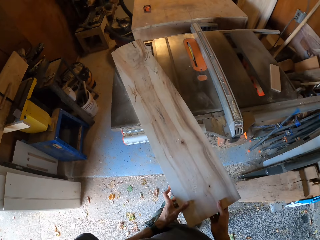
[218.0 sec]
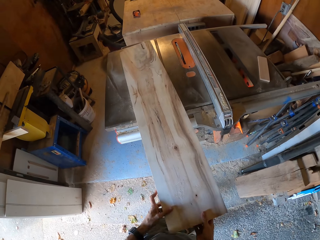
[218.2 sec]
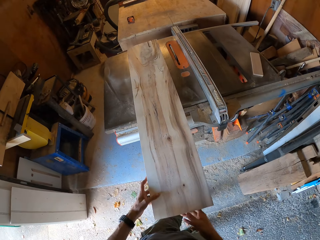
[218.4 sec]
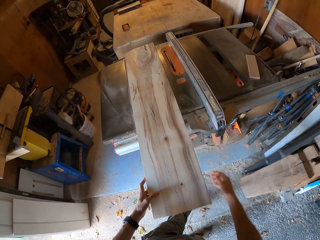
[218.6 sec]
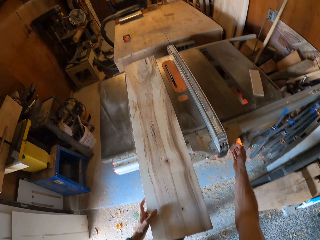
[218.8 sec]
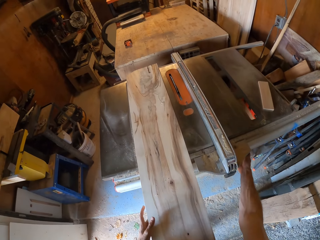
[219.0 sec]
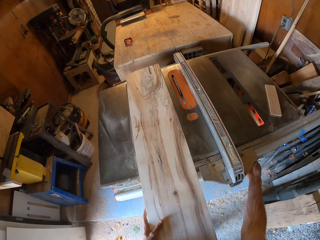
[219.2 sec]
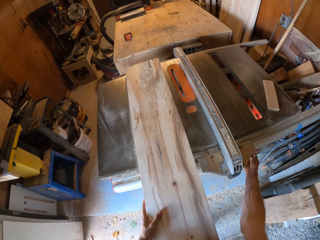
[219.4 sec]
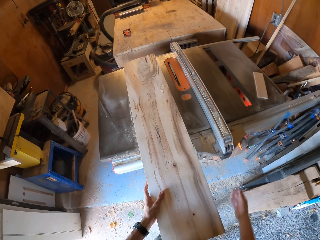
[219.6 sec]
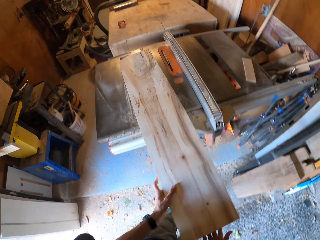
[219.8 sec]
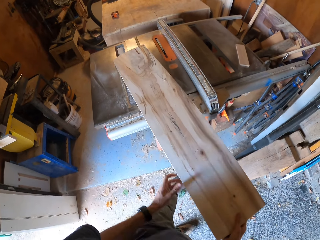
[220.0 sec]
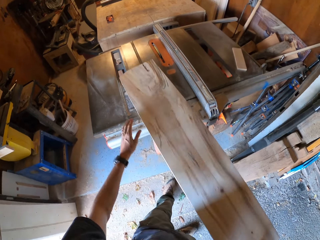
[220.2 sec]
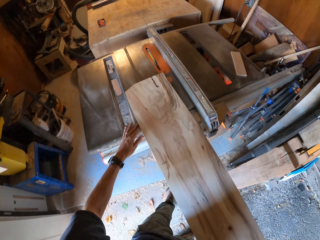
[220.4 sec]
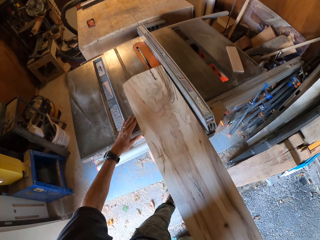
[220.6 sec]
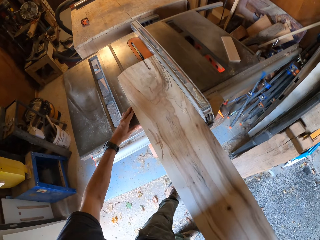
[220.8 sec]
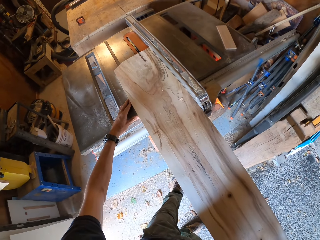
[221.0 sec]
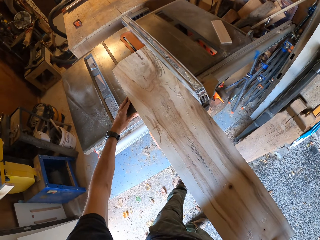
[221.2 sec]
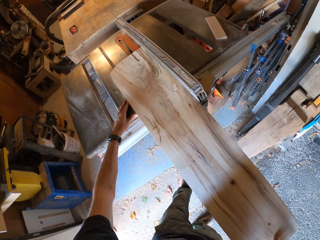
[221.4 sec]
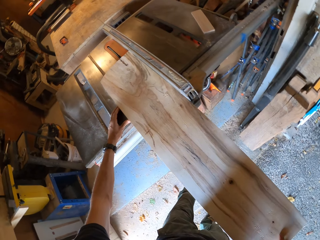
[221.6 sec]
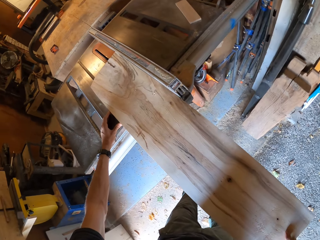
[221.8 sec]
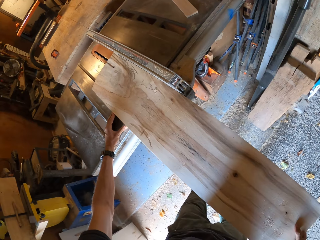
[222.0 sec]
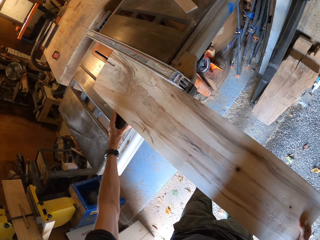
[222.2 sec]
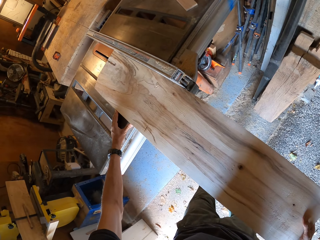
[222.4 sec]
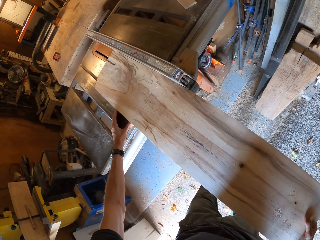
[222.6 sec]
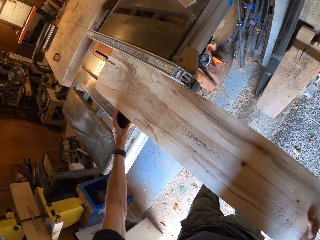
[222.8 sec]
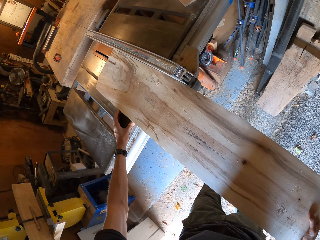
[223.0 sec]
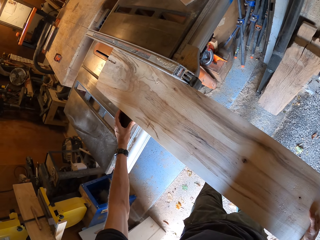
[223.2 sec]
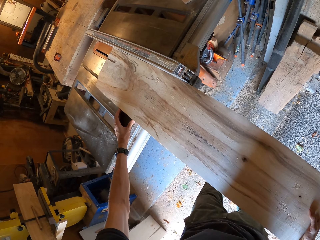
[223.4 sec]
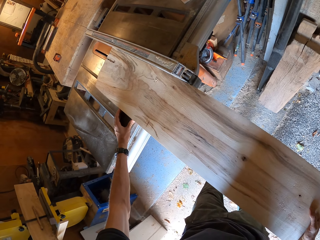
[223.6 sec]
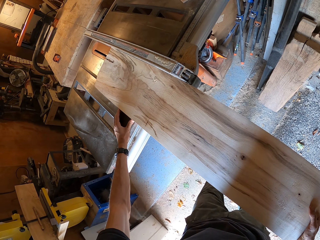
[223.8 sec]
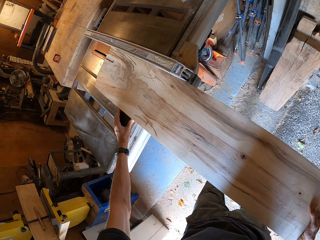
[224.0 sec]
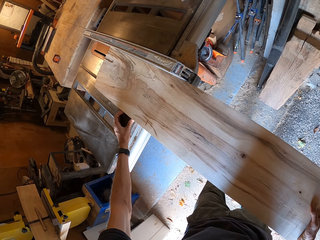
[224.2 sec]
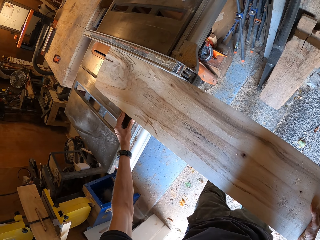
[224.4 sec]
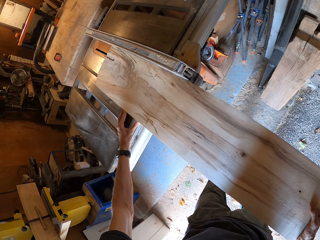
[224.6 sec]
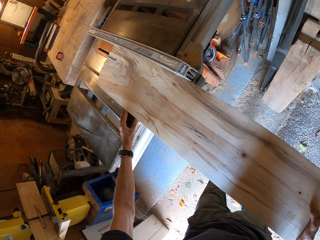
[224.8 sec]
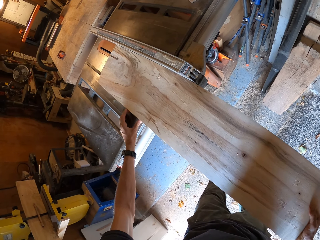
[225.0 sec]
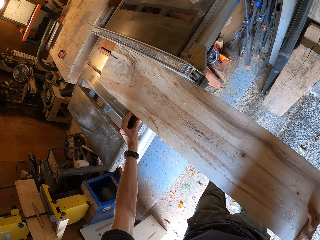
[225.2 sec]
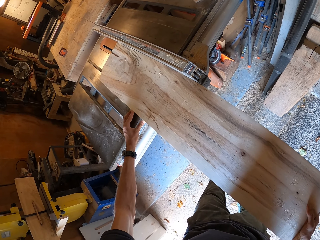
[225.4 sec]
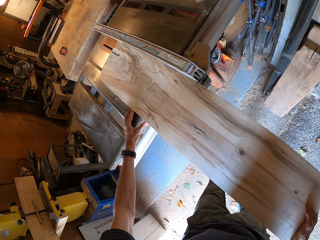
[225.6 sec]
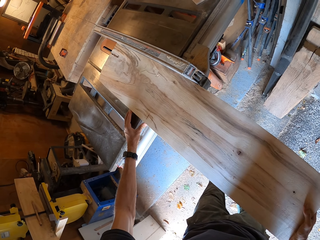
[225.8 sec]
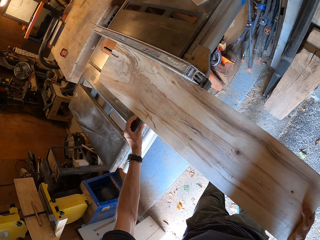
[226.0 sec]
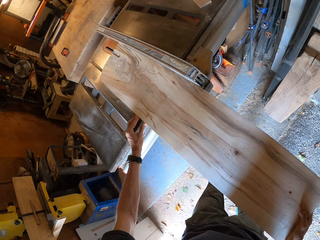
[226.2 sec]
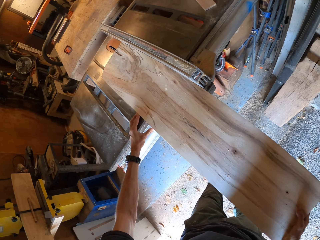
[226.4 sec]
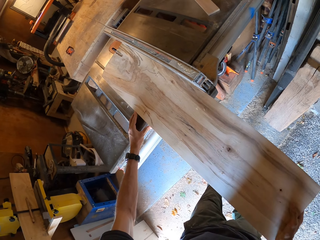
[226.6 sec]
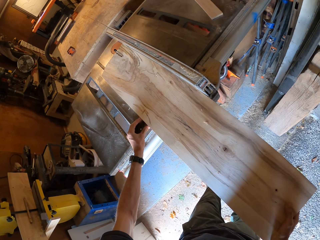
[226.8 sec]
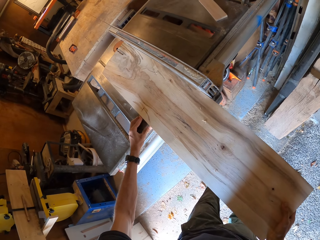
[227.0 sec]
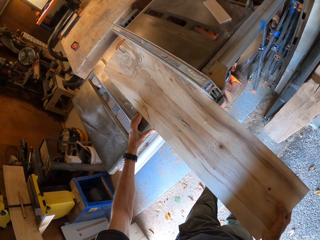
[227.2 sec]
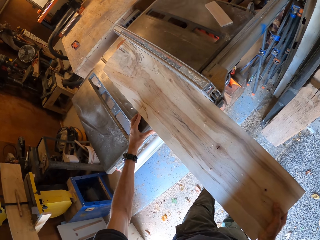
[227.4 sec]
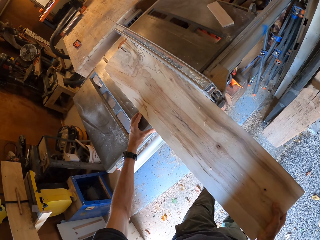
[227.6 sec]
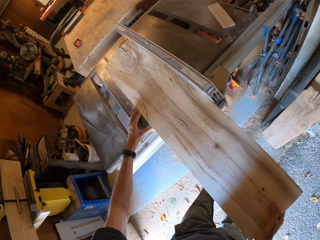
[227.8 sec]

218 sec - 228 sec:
The camera wearer touches the knob of the blade guard with his right hand. He adjusts the table saw. He positions the wood on the table saw with his hands. He cuts the wood on the table saw.

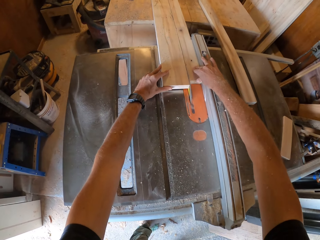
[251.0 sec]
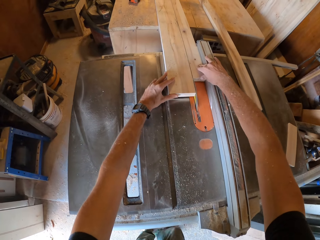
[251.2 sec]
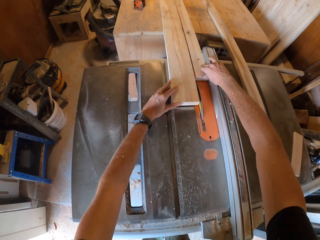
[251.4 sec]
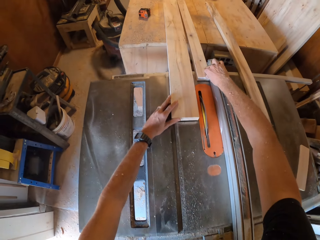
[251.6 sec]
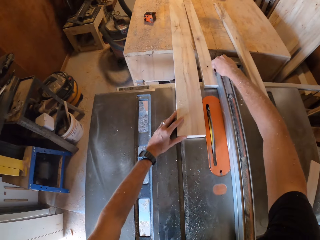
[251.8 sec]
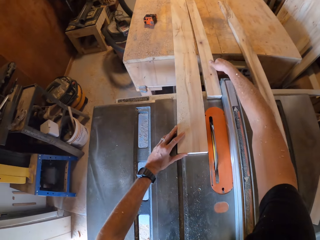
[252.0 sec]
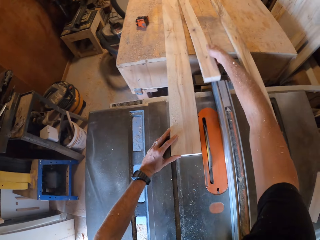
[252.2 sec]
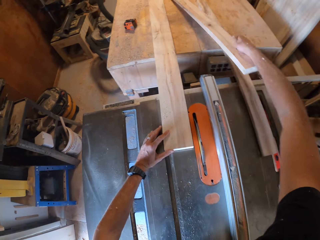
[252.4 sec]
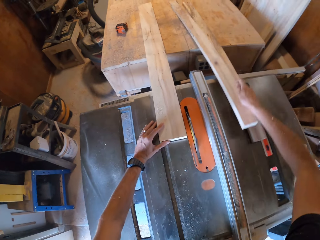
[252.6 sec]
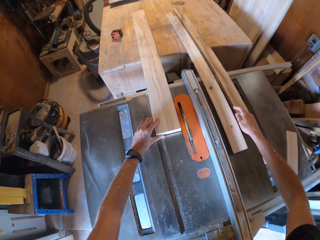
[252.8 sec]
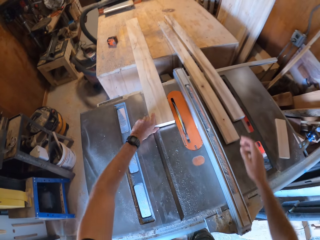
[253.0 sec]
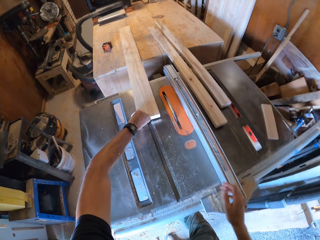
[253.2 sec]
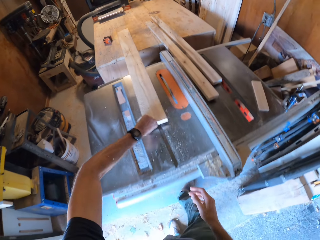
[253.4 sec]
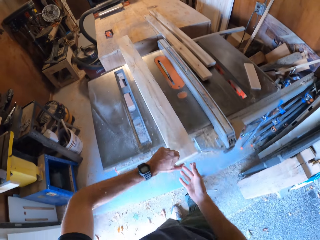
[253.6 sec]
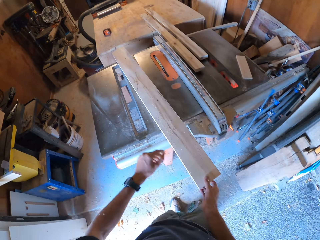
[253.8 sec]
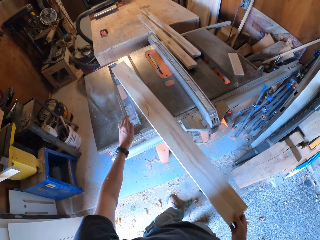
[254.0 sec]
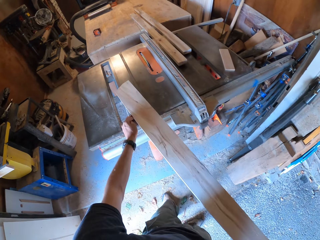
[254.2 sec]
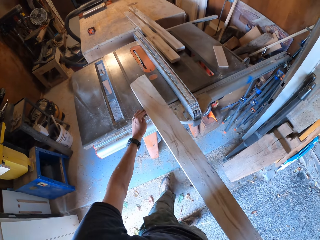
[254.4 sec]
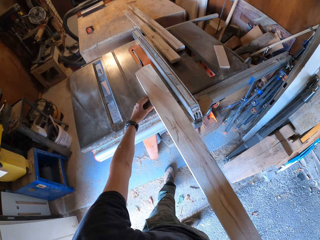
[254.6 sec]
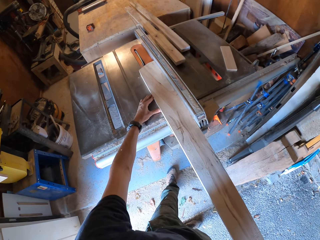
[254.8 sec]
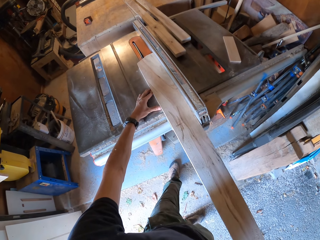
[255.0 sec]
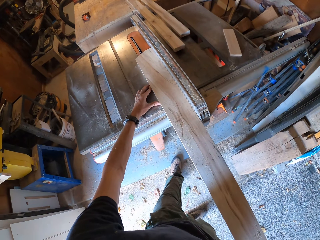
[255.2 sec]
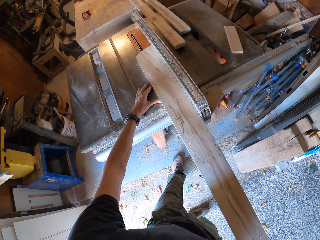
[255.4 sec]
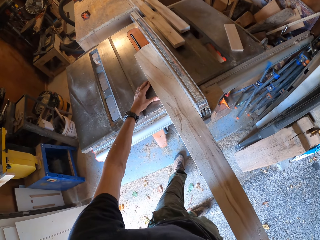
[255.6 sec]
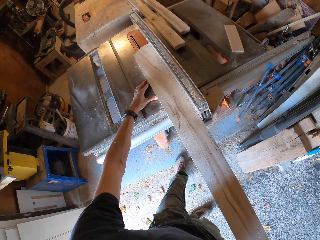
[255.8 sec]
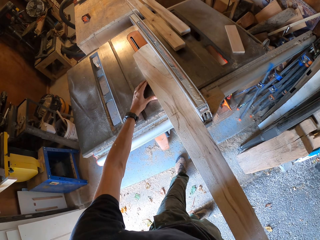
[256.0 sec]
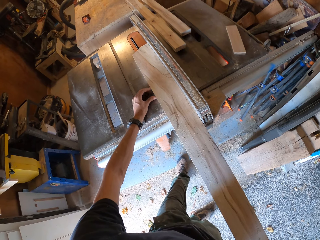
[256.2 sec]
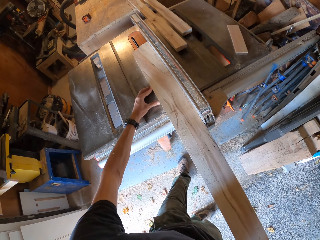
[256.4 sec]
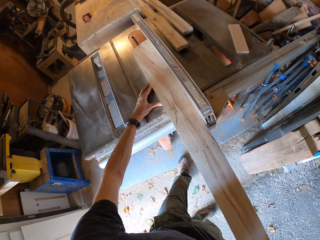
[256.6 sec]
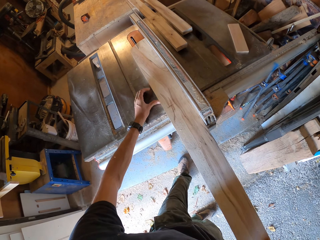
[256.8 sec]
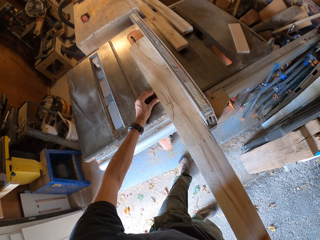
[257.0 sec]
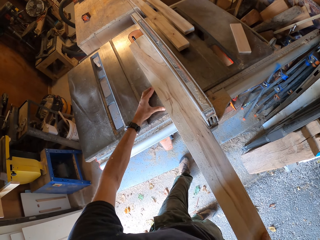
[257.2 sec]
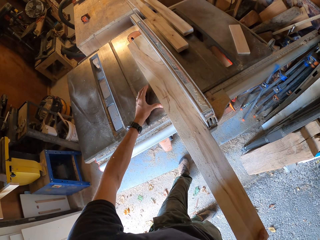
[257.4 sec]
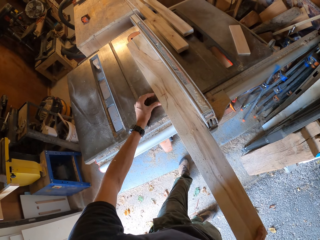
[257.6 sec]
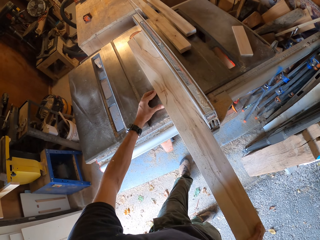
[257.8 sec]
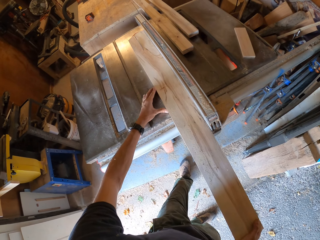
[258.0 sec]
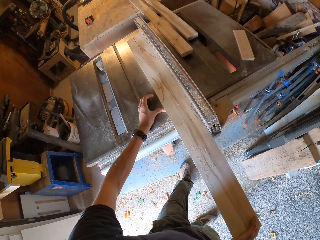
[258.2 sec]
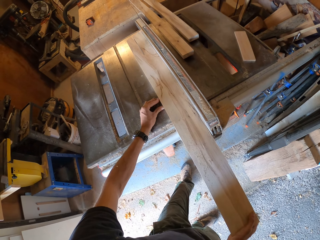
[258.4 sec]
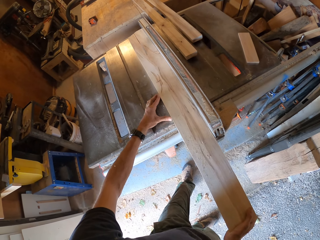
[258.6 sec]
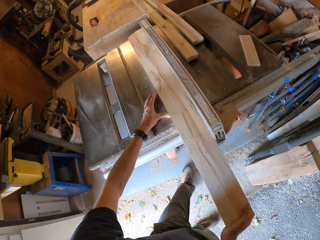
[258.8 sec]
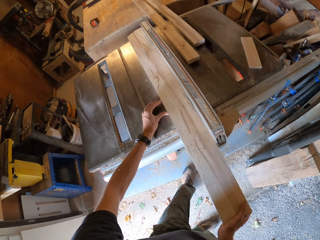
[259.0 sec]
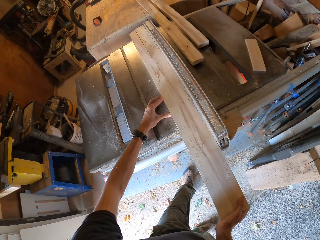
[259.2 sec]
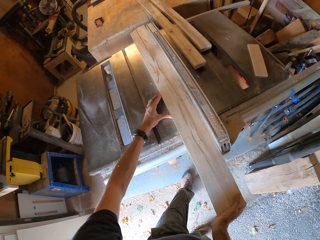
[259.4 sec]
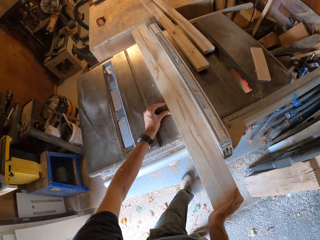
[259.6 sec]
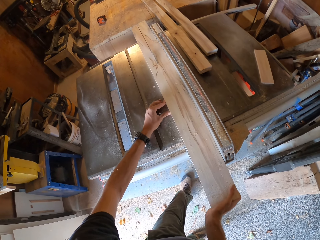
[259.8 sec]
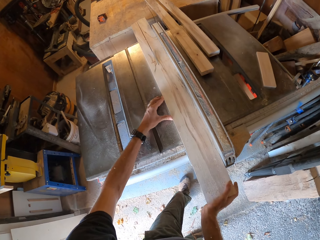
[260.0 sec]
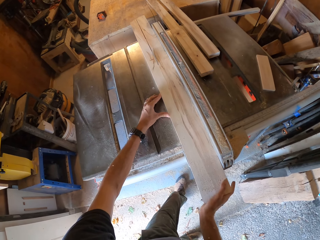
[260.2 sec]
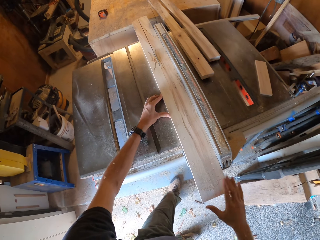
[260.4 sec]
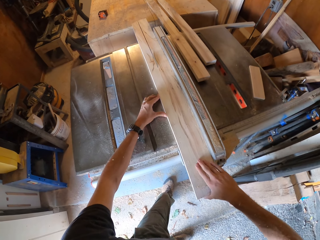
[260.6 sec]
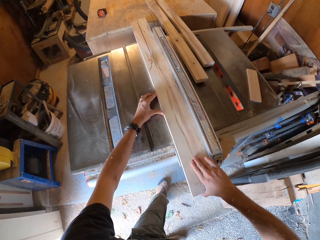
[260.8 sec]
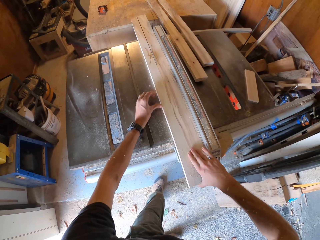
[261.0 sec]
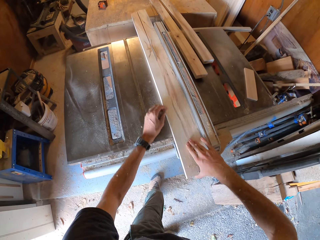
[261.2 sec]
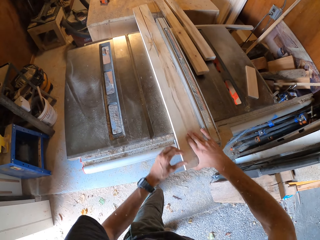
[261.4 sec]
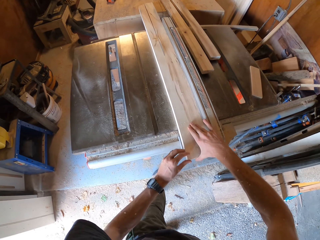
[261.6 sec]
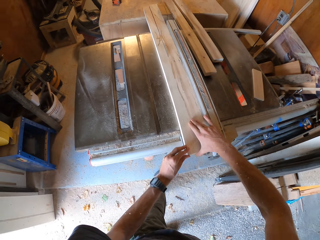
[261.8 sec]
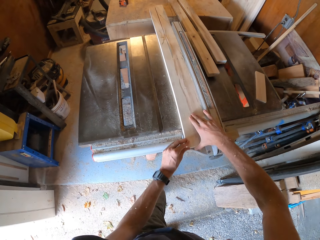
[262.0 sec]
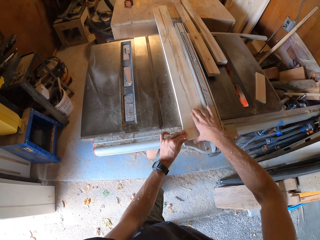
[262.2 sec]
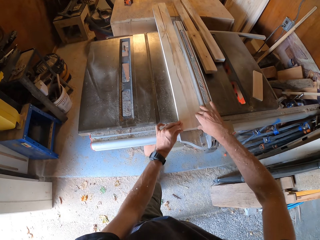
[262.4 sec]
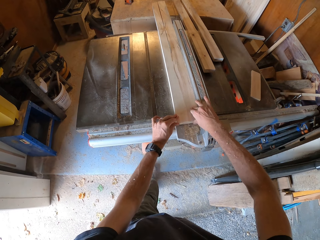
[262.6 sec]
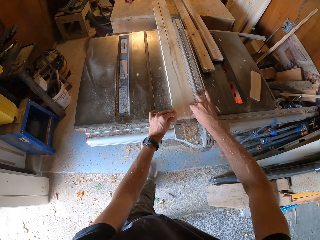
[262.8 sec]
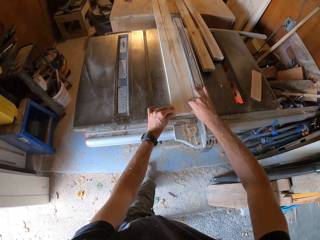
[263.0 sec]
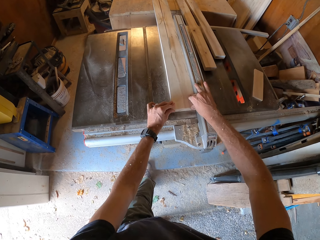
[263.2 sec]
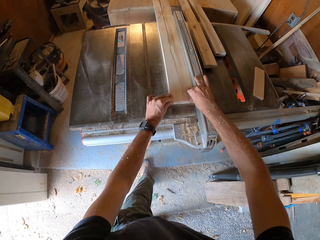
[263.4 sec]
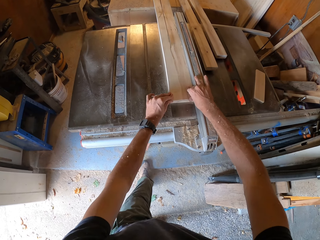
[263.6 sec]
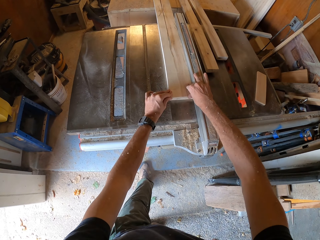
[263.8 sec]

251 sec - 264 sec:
The camera wearer lifts up a piece of the wood with his right hand. He moves wood on the table saw. He drops the piece of wood on the table saw with his right hand. He draws the wood on the table saw with his left hand. He cuts the wood on the table saw.
